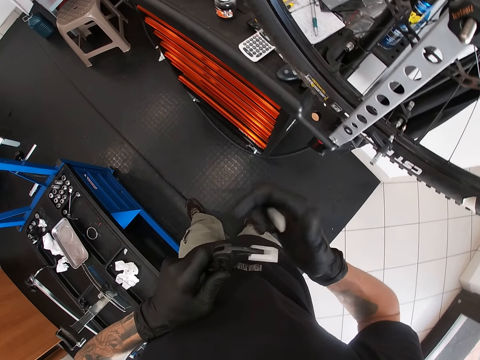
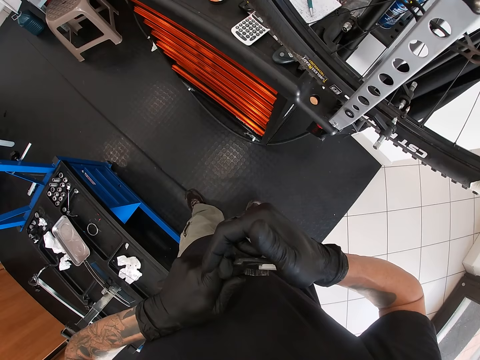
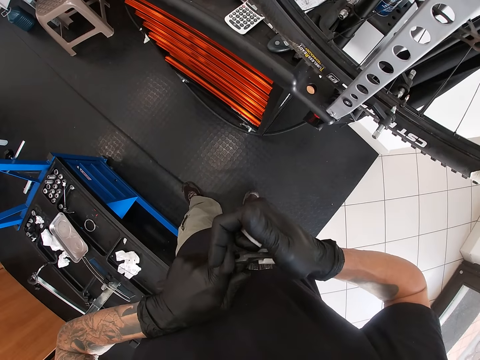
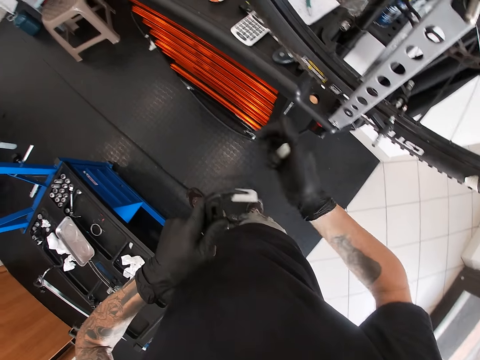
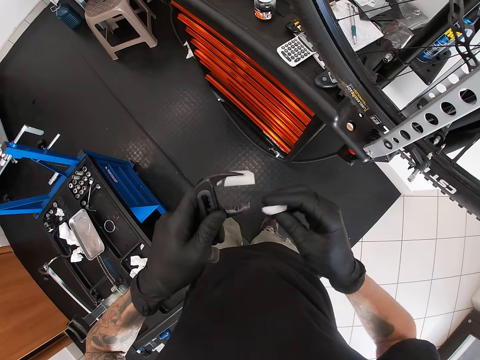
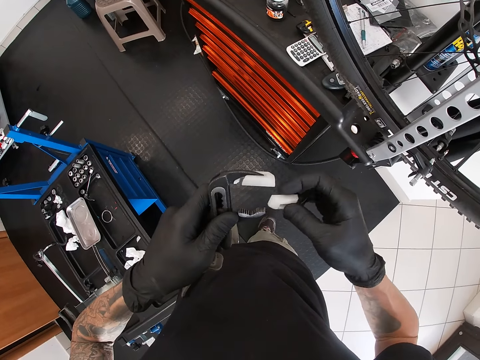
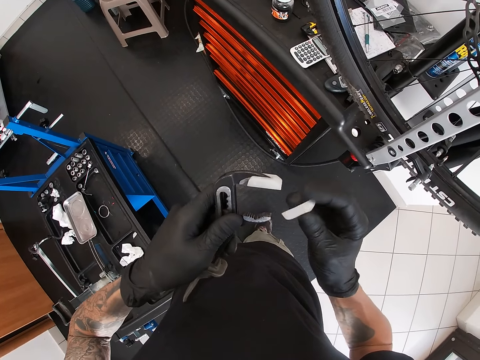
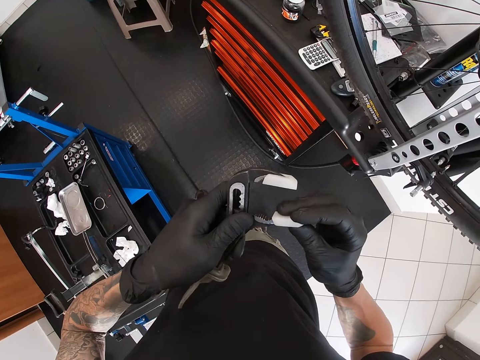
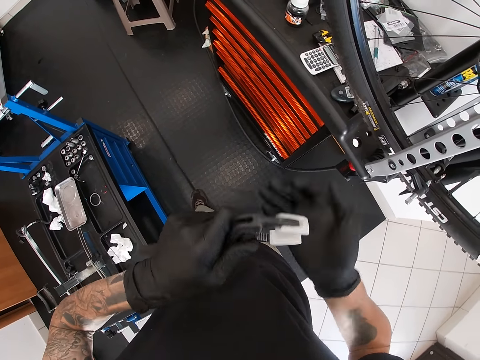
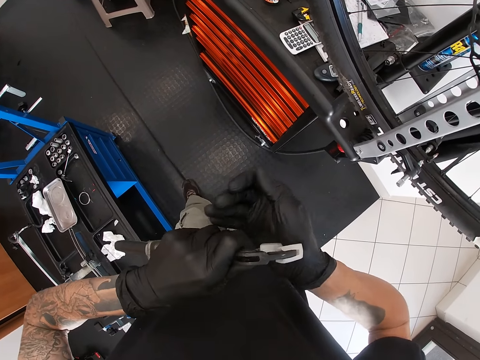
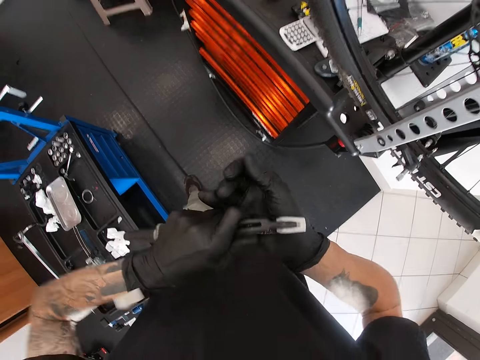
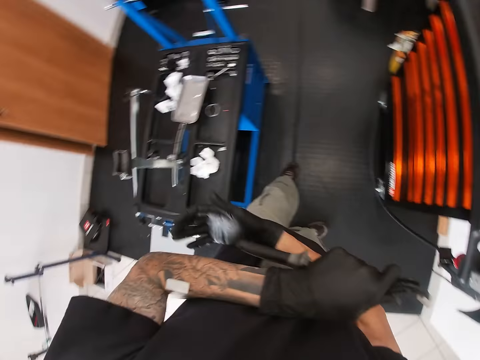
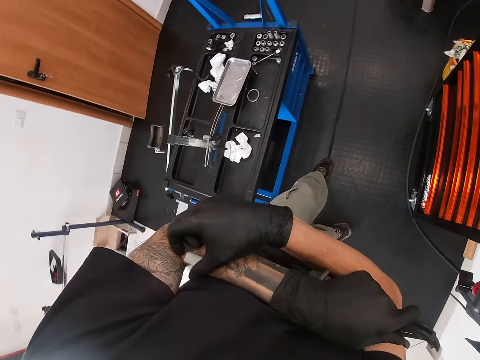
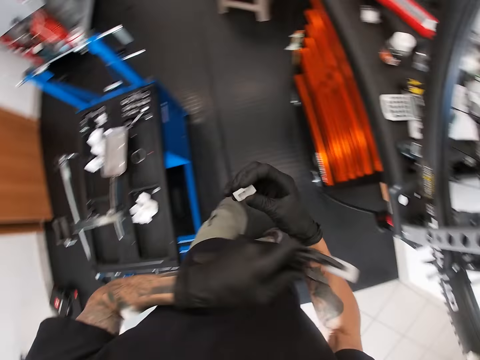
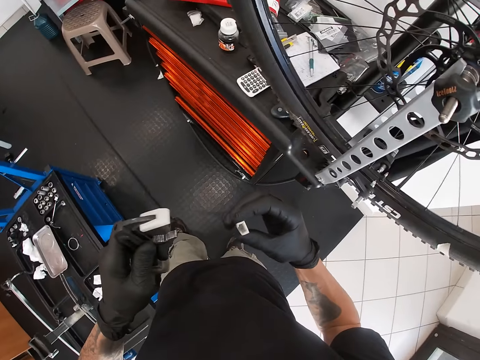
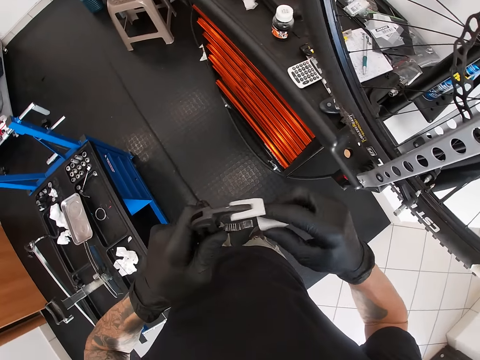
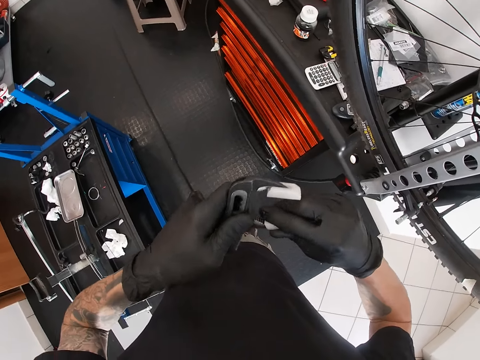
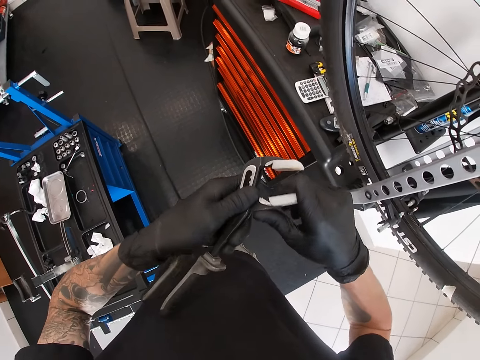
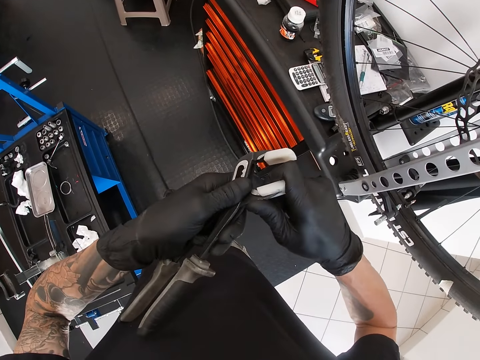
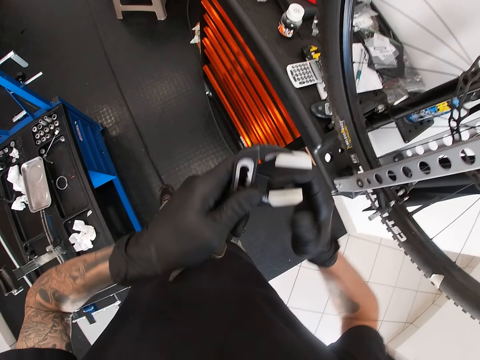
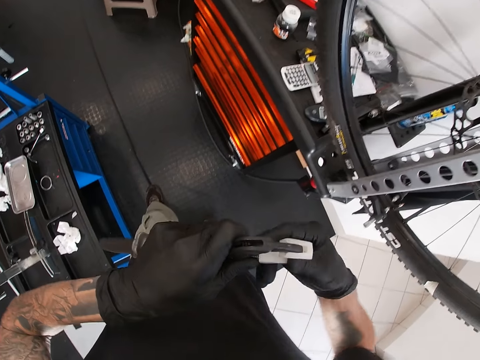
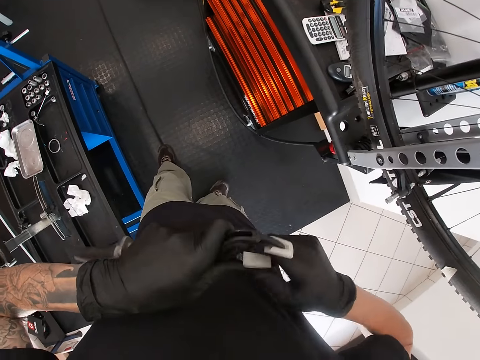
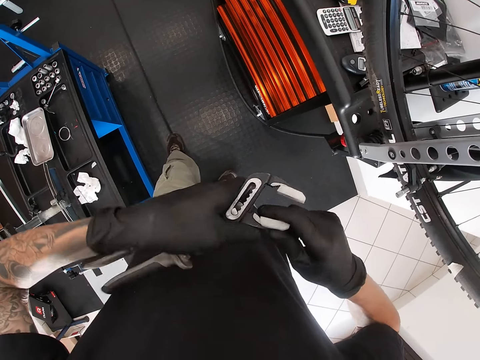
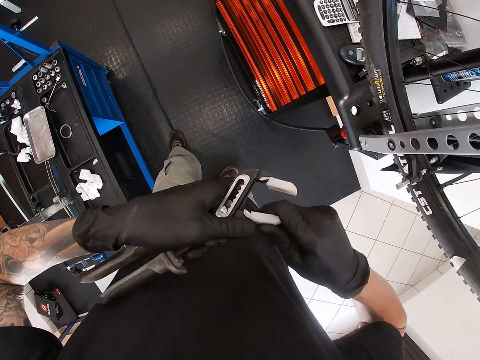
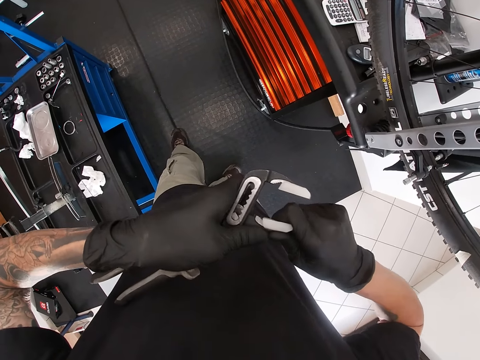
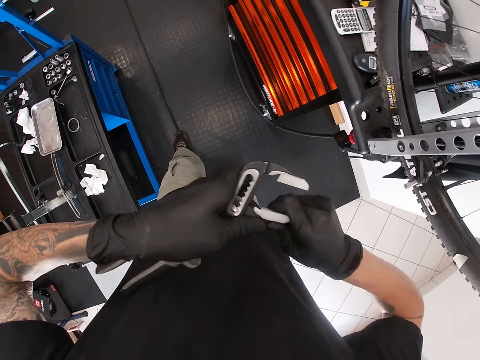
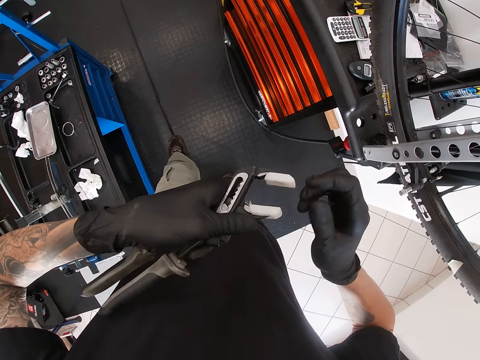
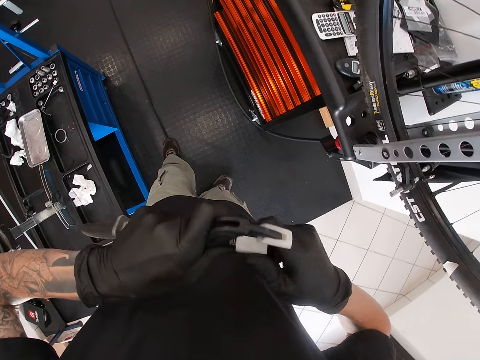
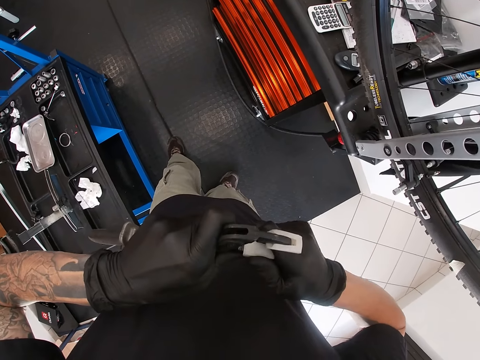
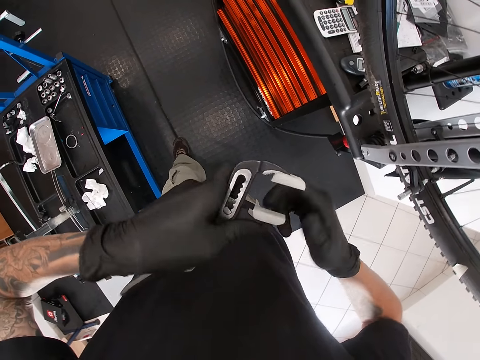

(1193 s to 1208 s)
The camera wearer fixes the rubber clip in his right hand on the tyre seating tool in his left hand. He picks up the rubber clip on his left arm with his right hand. He fixes the rubber clip in his right hand on the tyre seating tool in his left hand.

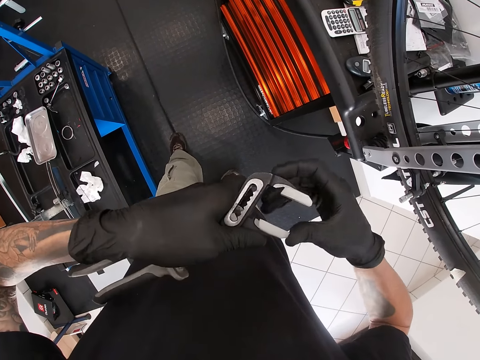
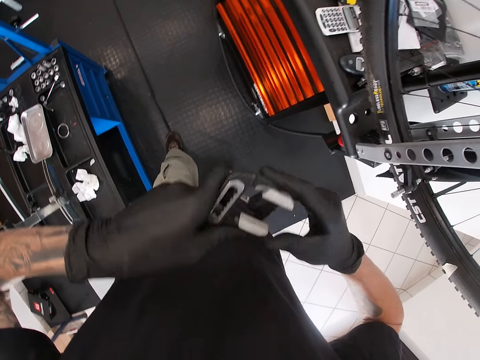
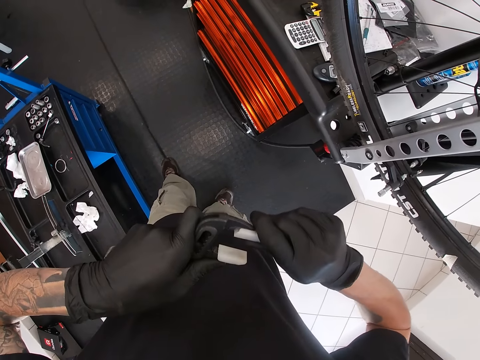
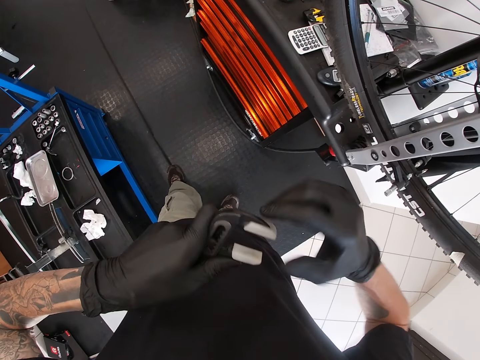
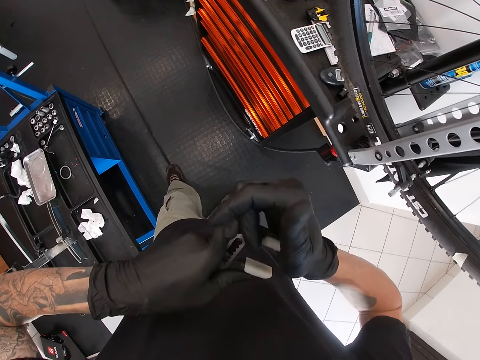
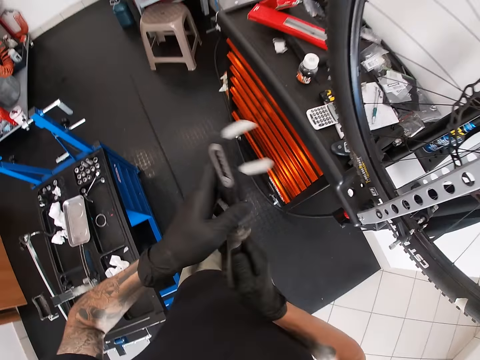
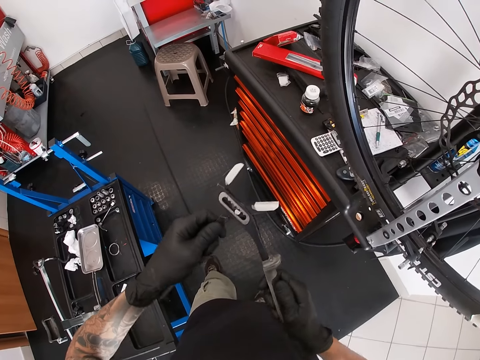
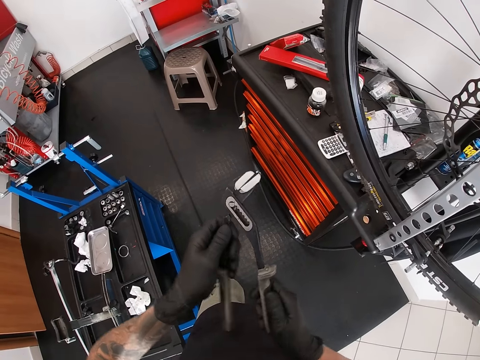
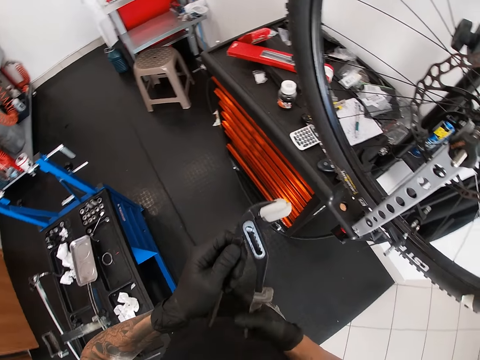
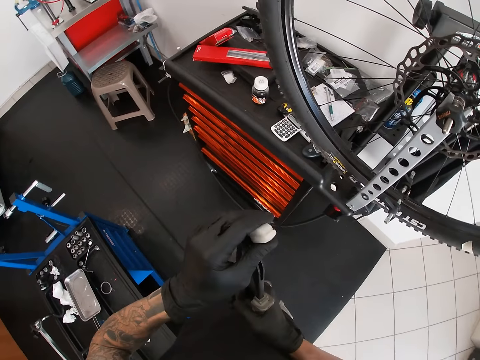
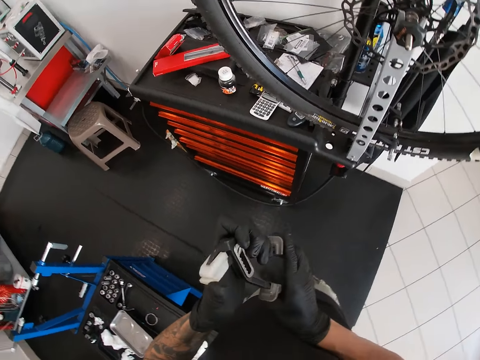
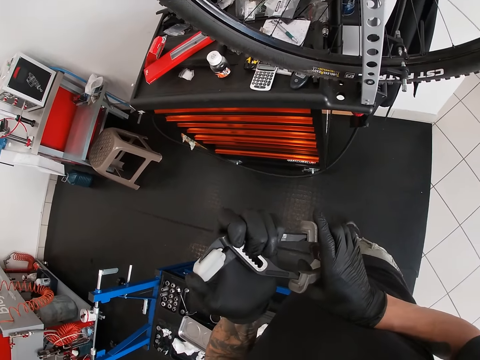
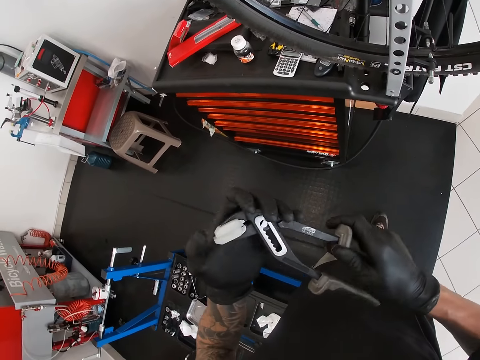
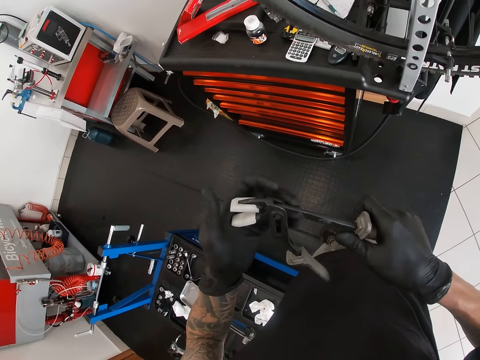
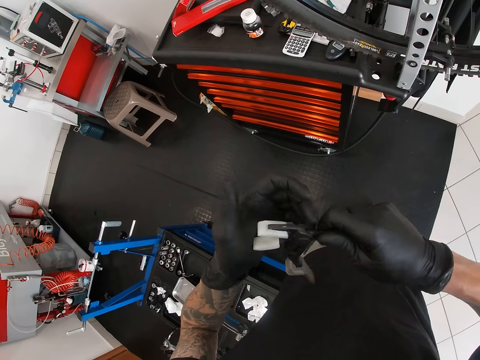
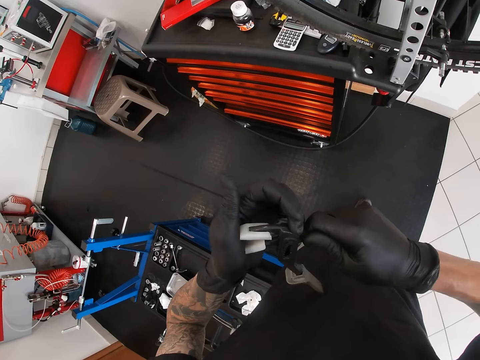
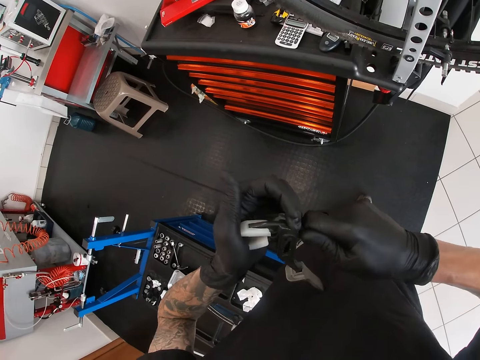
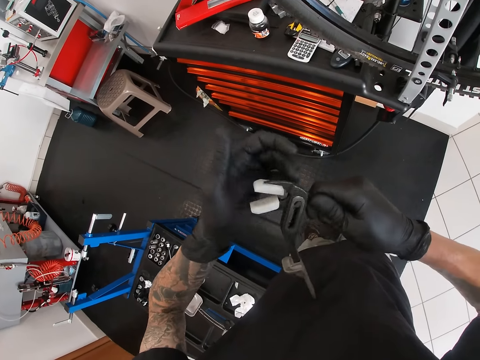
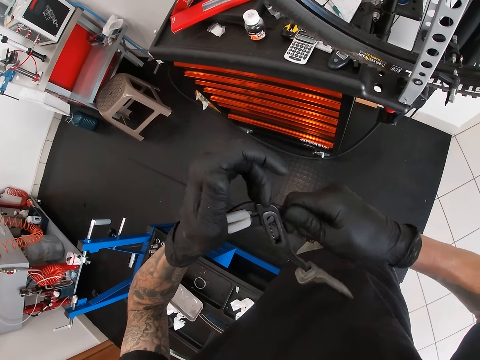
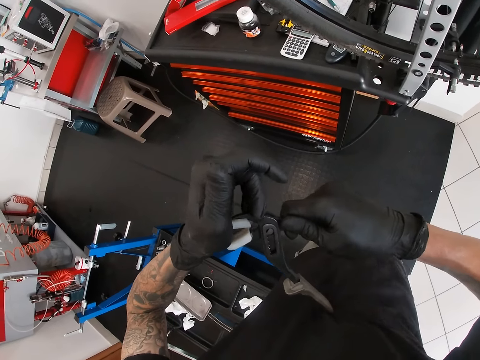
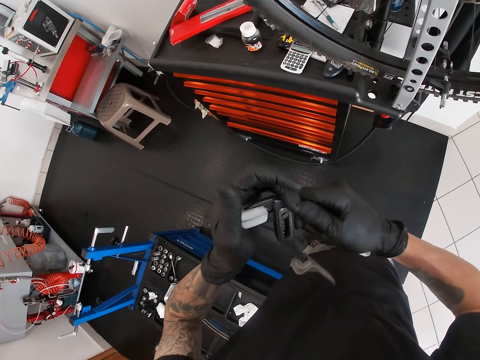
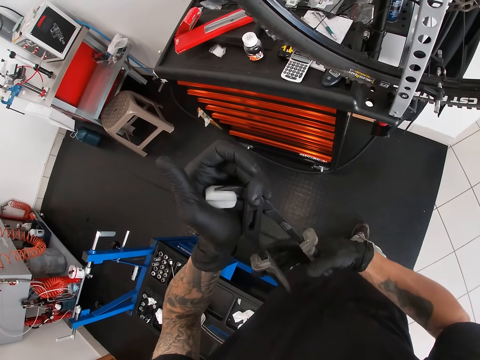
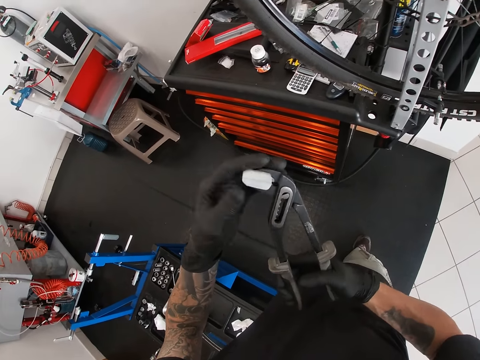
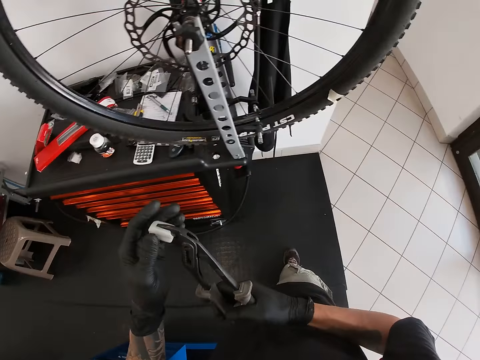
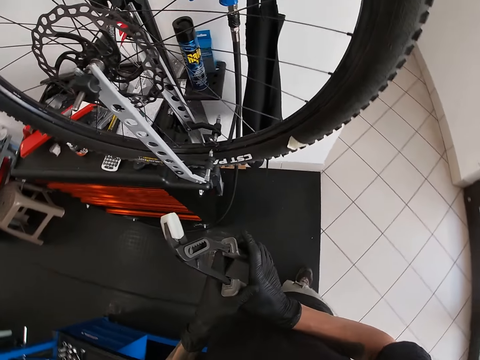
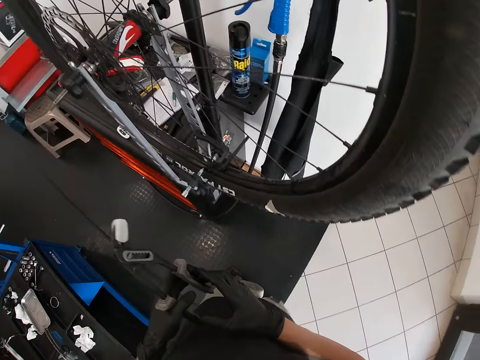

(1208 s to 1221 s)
The camera wearer holds the tyre seating tool with both hands. He holds the rubber clip on the tyre seating tool with his right hand. He adjusts the rubber clips on the tyre seating tool with his right hand. He holds the tyre seating tool with both hands. He moves.
